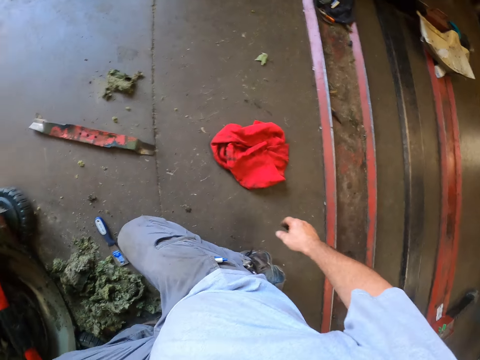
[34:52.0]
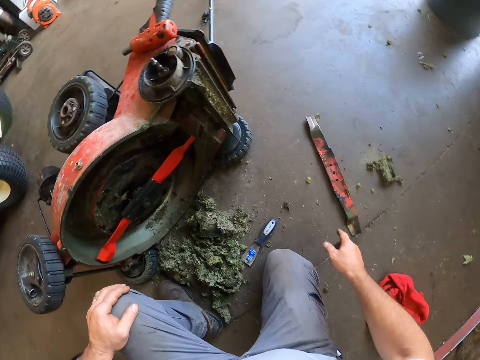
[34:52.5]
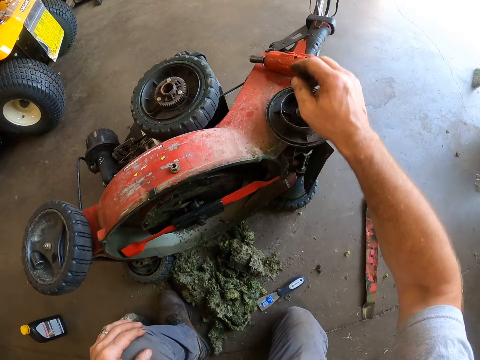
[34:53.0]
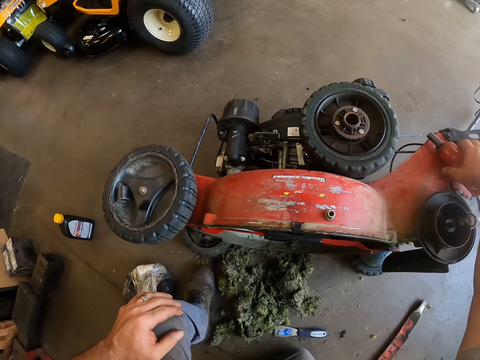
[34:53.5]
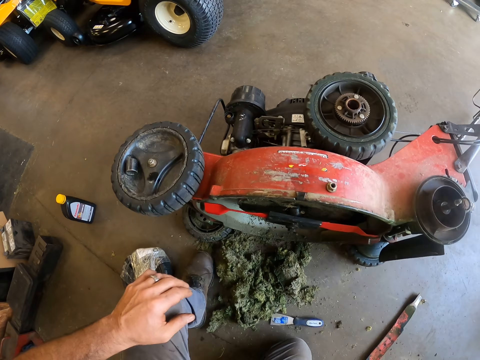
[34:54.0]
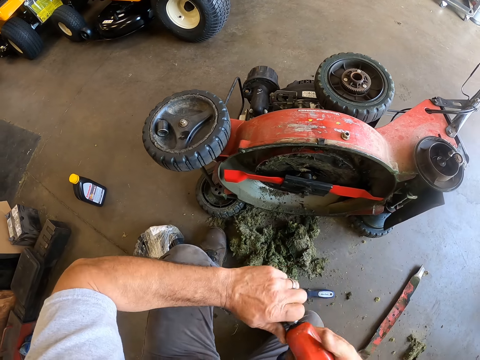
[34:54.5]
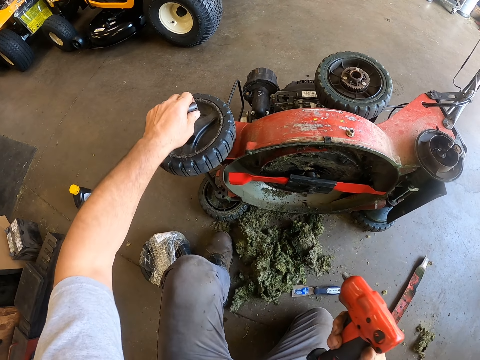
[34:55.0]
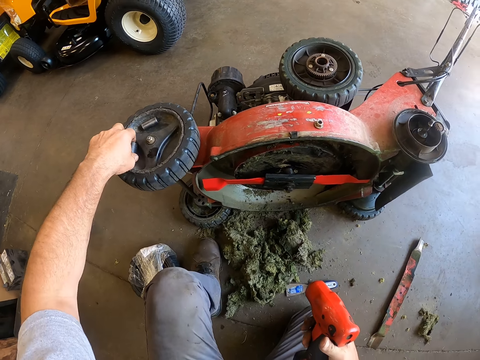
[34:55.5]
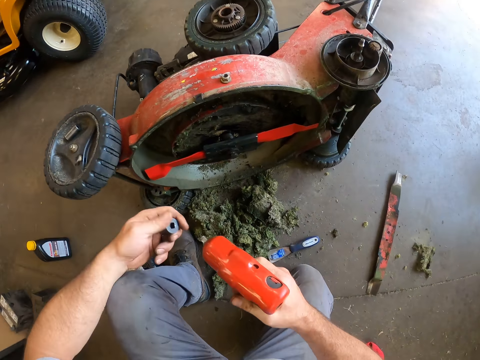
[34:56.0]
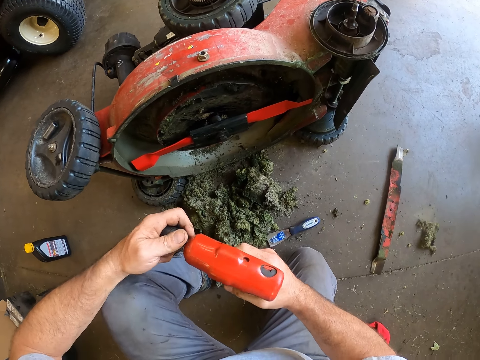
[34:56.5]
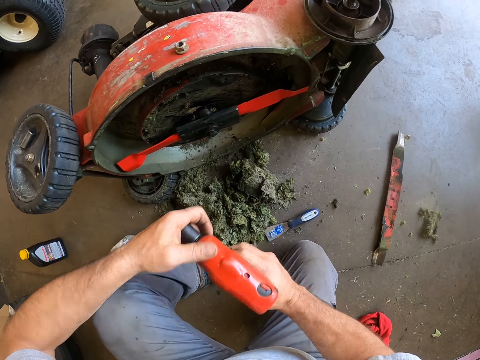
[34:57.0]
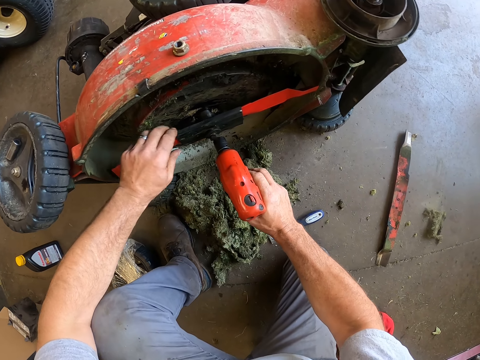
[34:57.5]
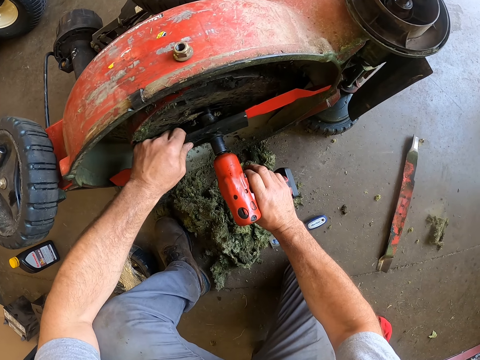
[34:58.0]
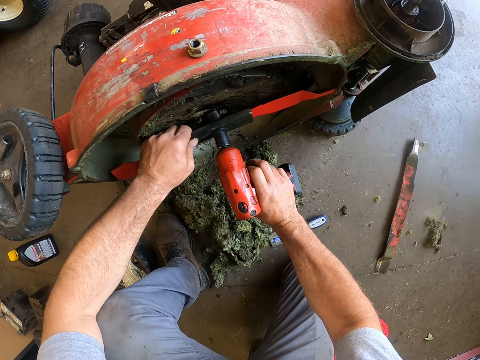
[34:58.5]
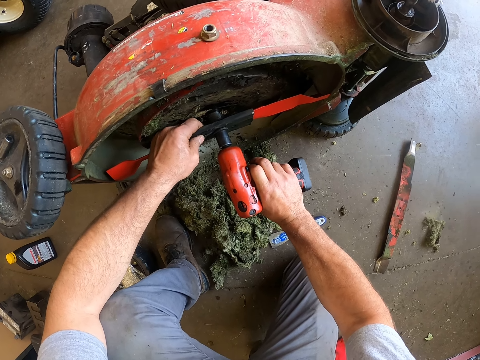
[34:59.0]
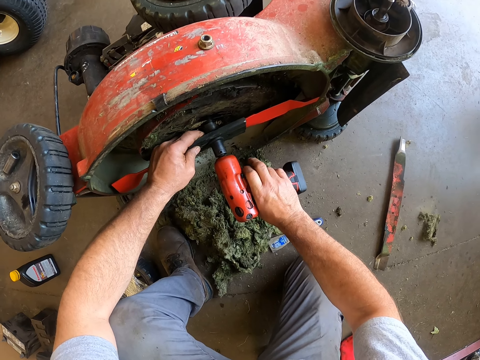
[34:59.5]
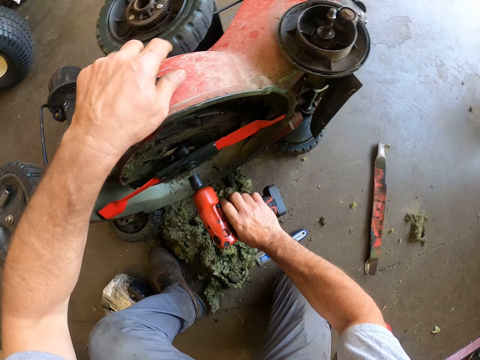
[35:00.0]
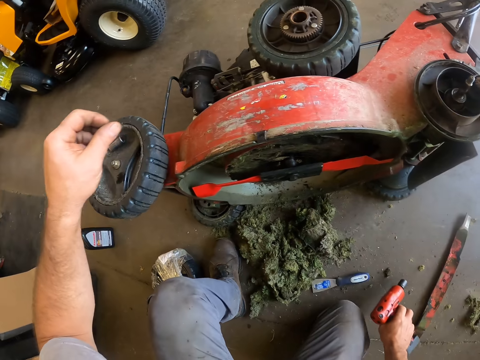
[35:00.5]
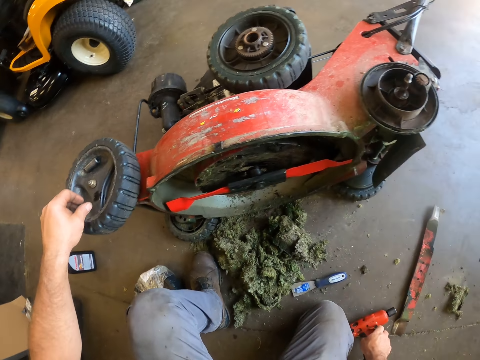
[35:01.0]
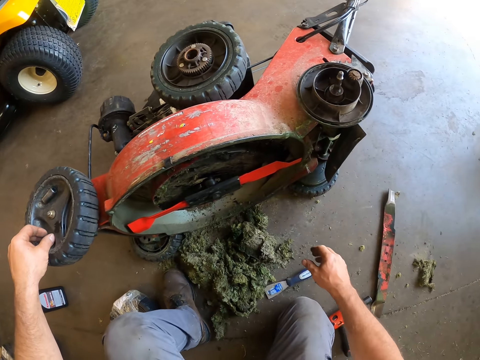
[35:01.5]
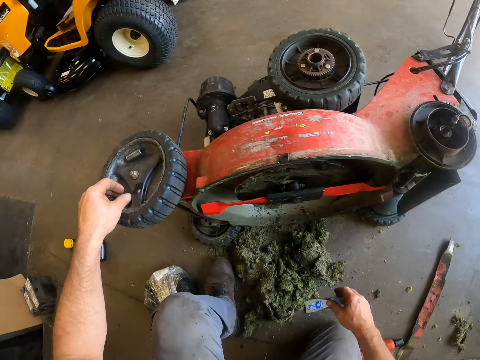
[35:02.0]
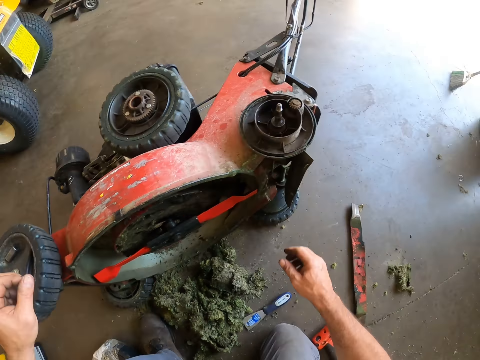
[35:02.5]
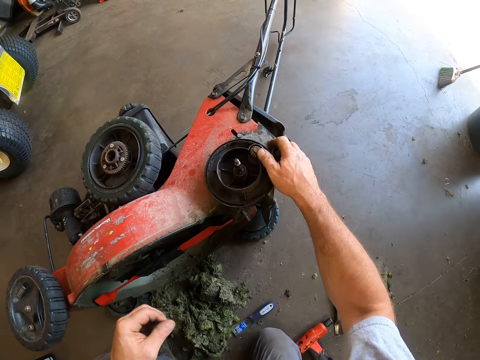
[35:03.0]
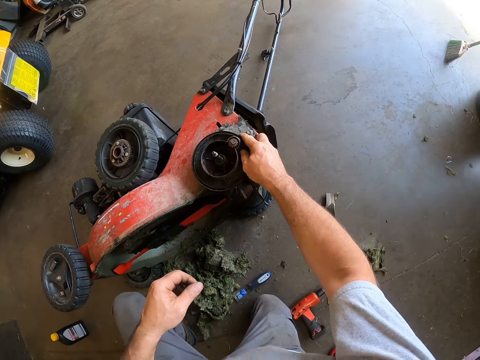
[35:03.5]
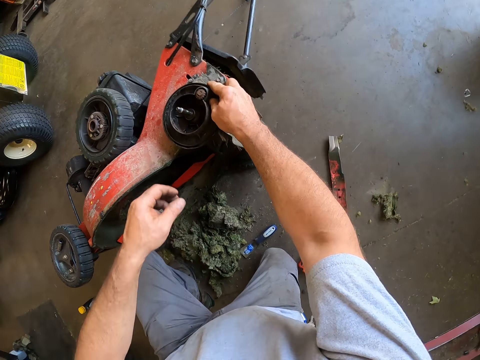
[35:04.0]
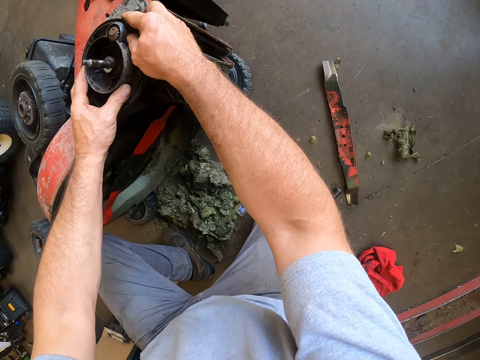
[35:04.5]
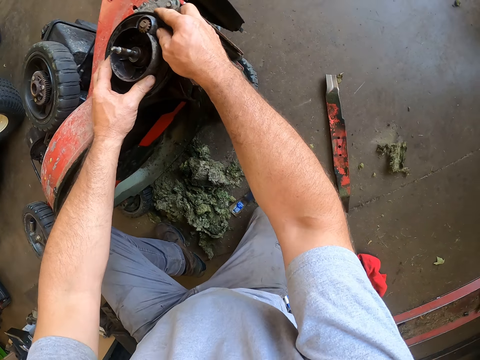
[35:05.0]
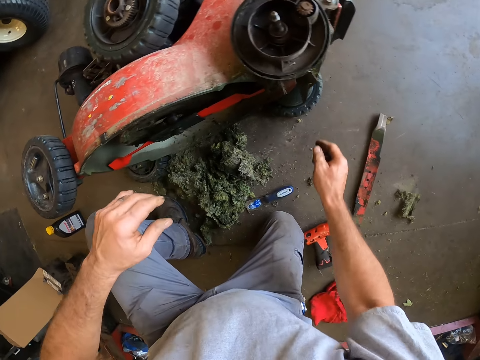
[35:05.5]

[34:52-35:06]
The camera wearer picks up a drilling machine. They take a drill bit from the top of a lawn mower. They remove the drill bit from the mouth of the screw driller. They drop the drill bit on the lawn mower tyre. They pick up another drill bit from the lawn mower tyre. They attach the drill bit to the driller. They drill the side chute. They tighten the screw in the lawn mower. They remove the screw from the top of the lawnmower. They put the drill down. They drop the screw on the tyre. They touch another tyre. They check the rim.

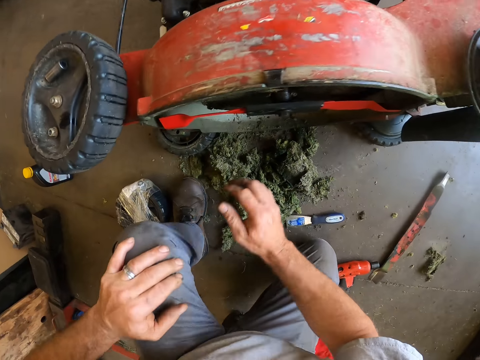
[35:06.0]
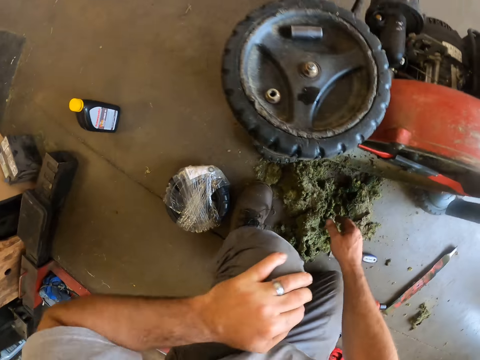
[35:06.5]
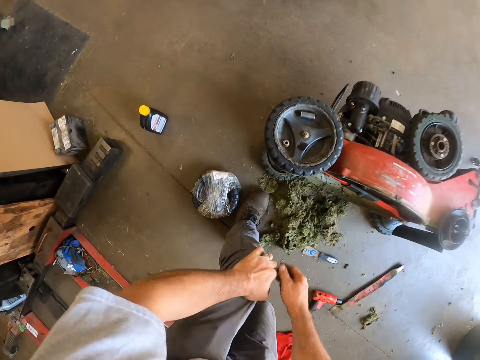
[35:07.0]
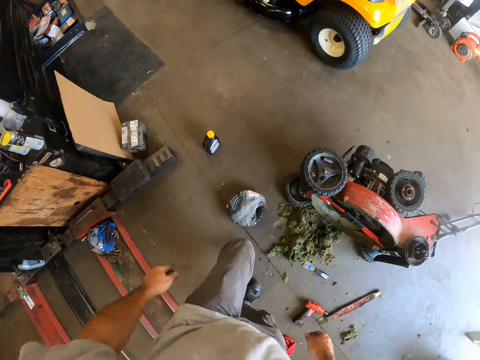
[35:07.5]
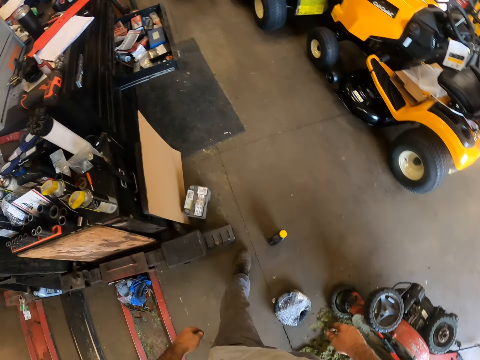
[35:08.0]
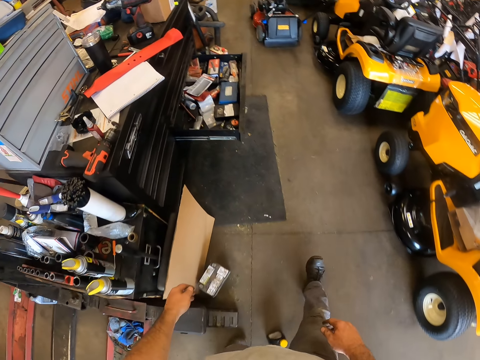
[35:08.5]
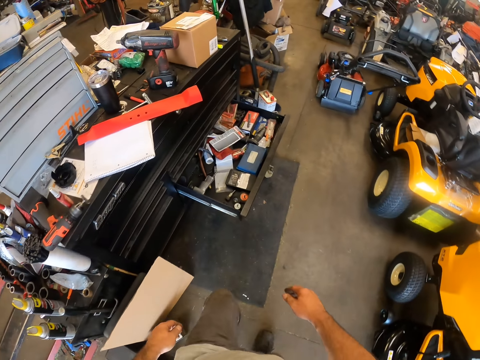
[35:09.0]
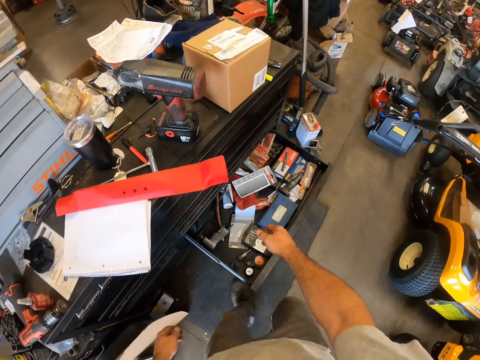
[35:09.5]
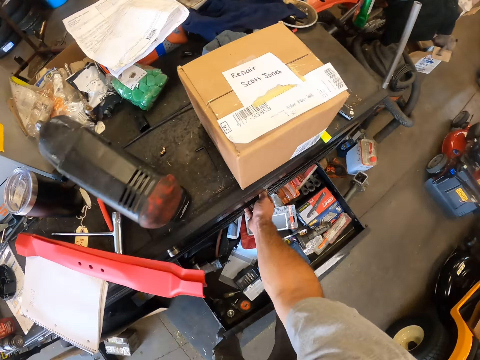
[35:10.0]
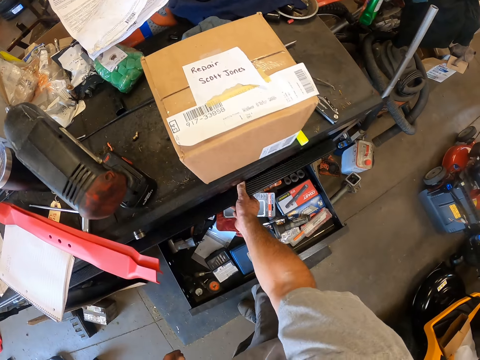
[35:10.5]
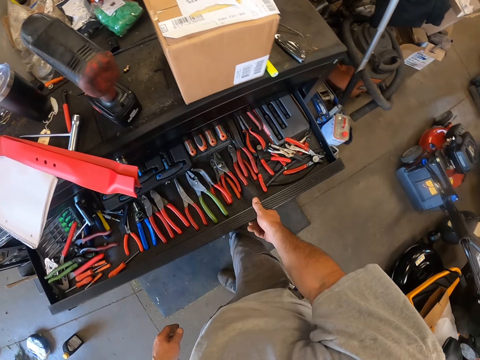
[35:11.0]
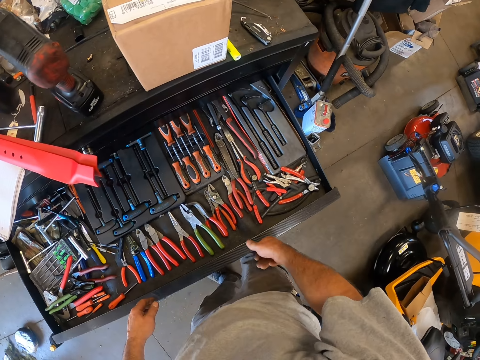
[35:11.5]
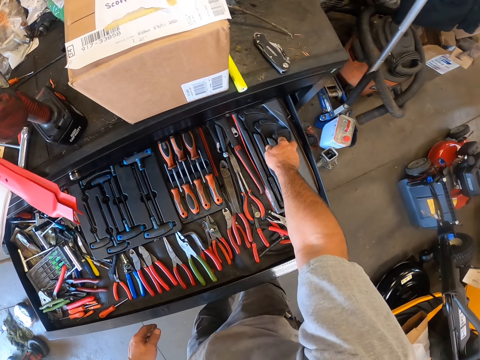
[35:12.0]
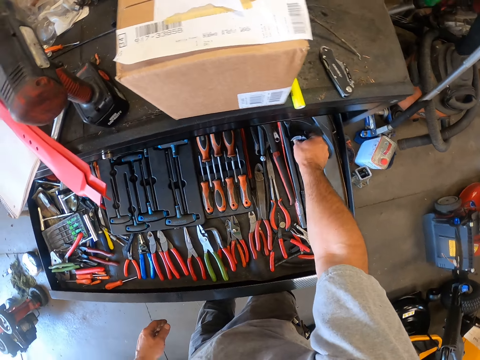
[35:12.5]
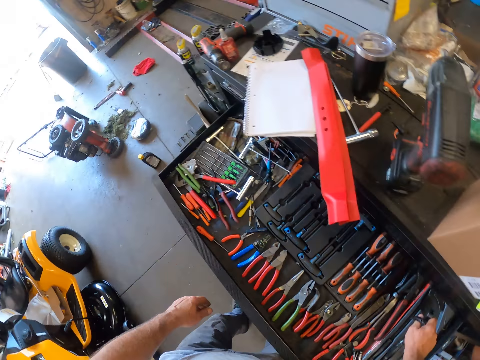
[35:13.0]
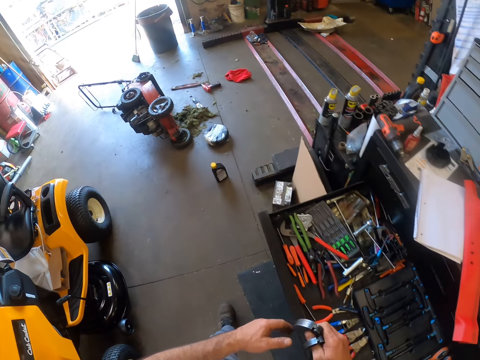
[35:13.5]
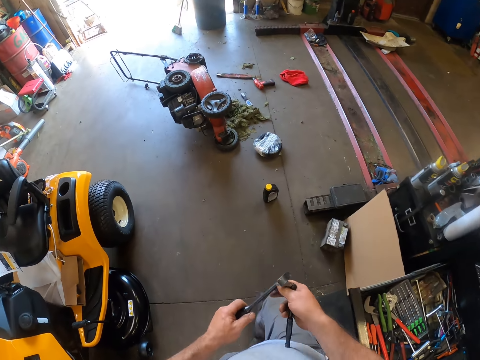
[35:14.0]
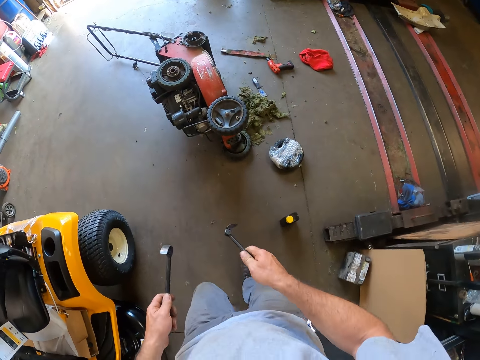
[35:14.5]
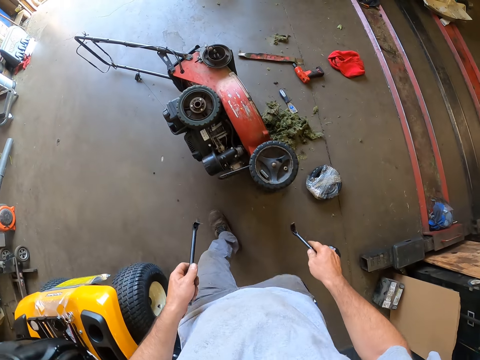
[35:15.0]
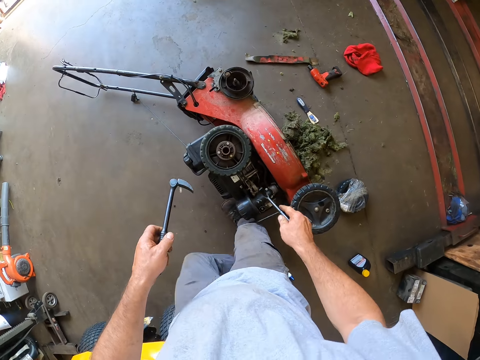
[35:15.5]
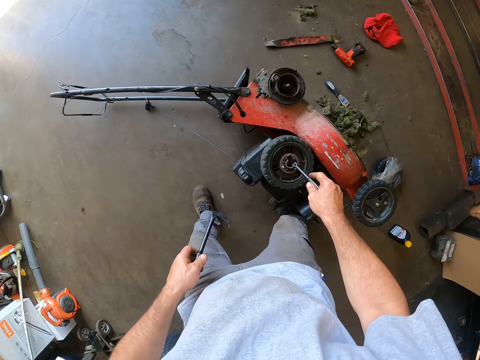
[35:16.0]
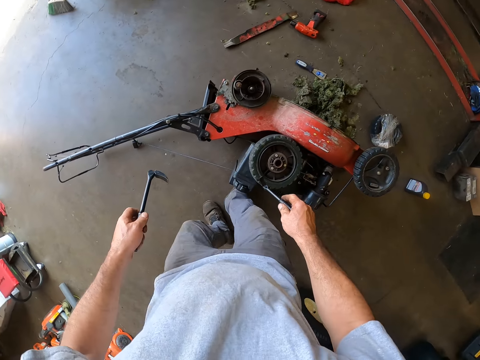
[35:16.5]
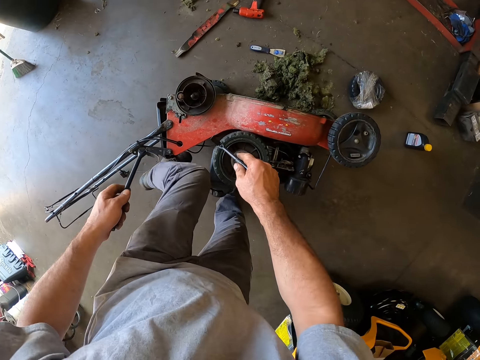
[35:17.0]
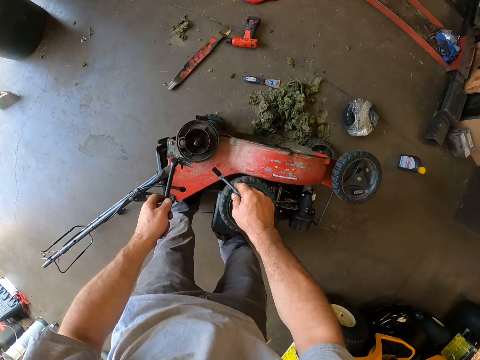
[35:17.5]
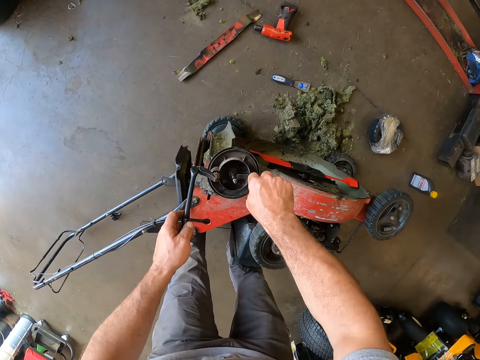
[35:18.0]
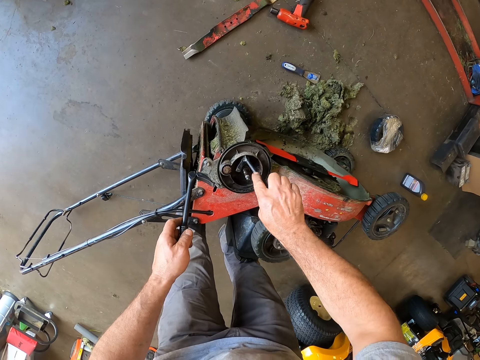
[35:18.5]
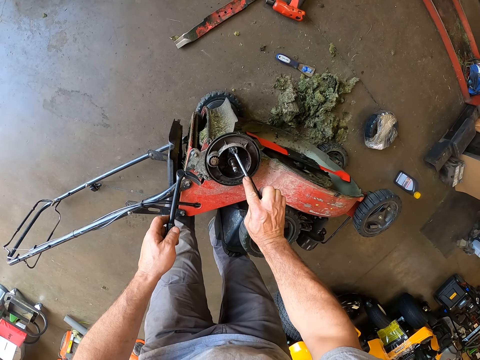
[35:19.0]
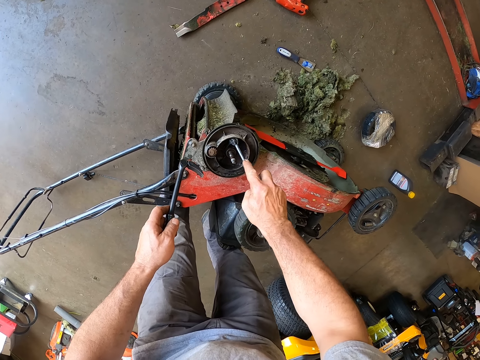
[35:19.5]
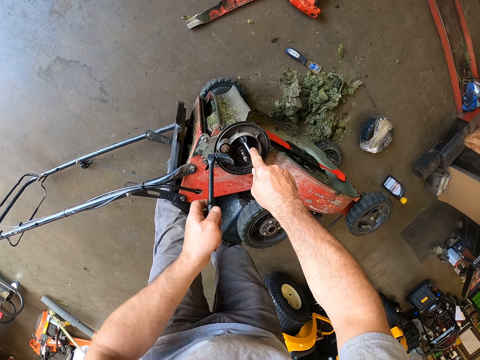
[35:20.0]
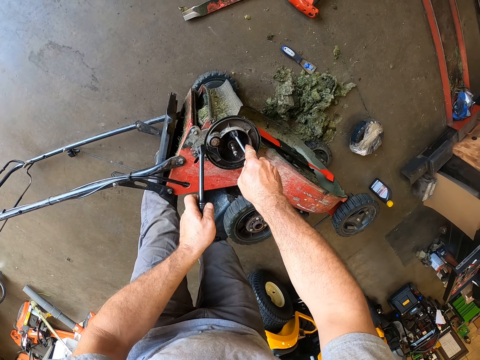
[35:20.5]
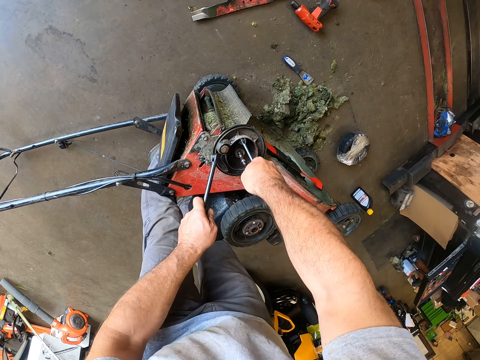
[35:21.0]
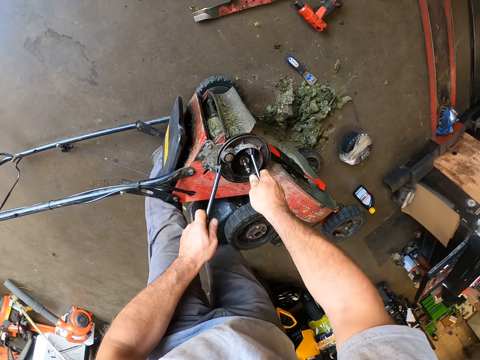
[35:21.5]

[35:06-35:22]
The camera wearer stands up. They walk to a drawer. They open the drawer. They remove a tire spoon lever or framing hammer from the drawer. They walk towards the lawn mower. They remove the rim of the mower with the framing hammer.
